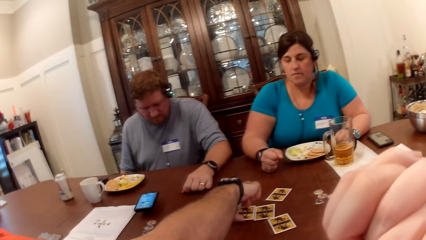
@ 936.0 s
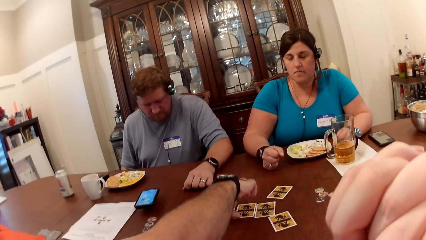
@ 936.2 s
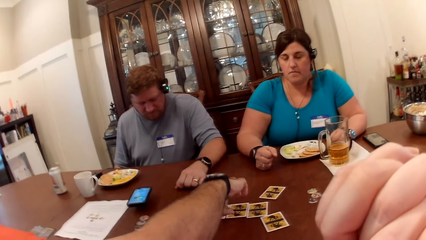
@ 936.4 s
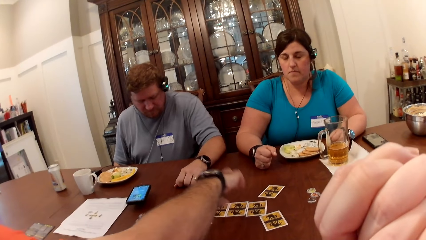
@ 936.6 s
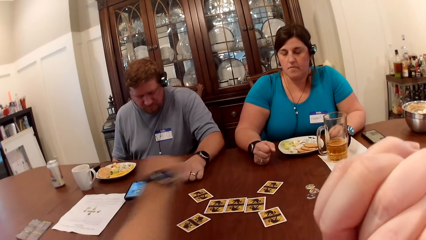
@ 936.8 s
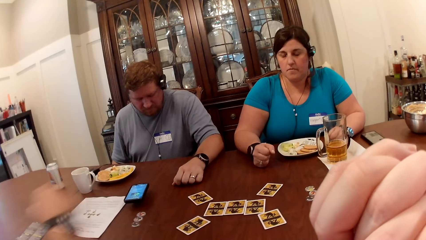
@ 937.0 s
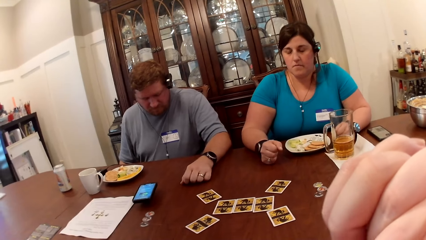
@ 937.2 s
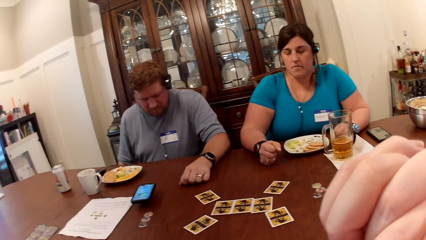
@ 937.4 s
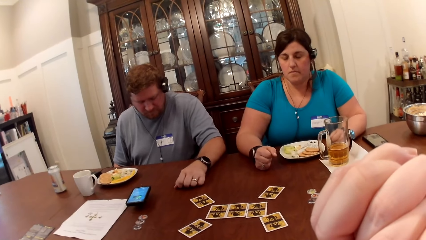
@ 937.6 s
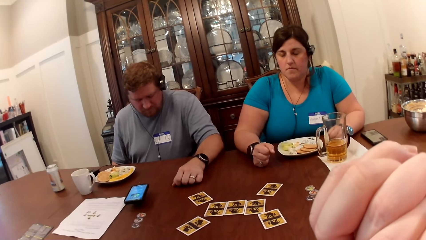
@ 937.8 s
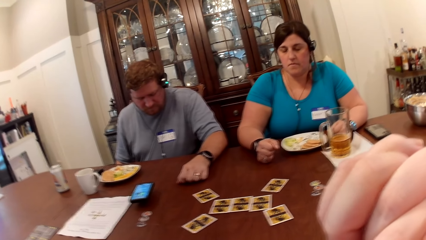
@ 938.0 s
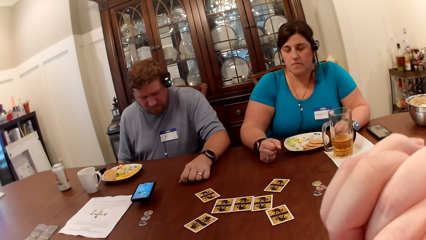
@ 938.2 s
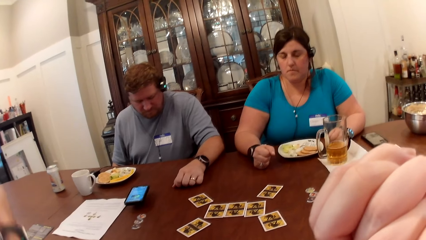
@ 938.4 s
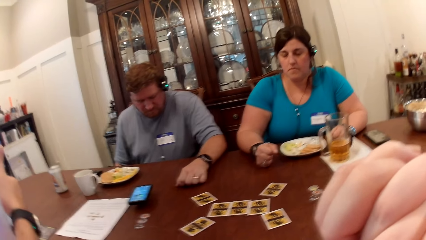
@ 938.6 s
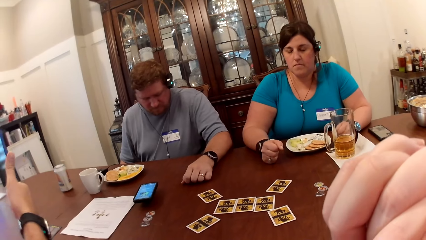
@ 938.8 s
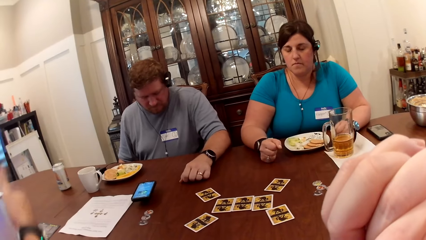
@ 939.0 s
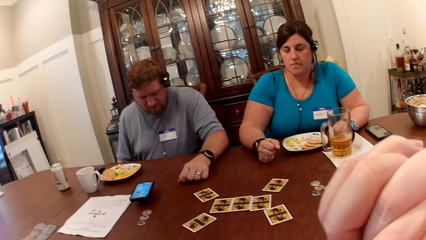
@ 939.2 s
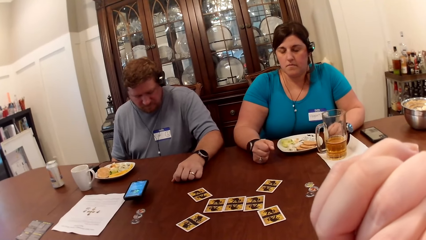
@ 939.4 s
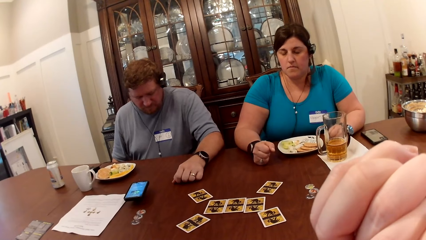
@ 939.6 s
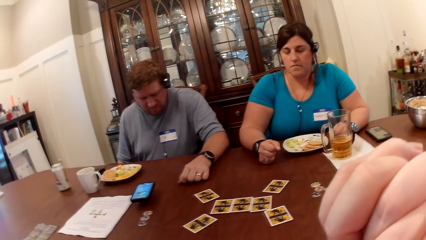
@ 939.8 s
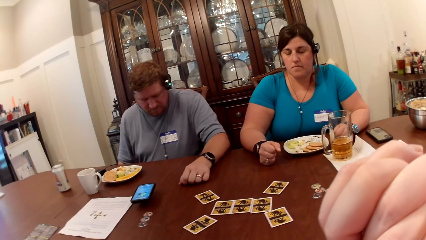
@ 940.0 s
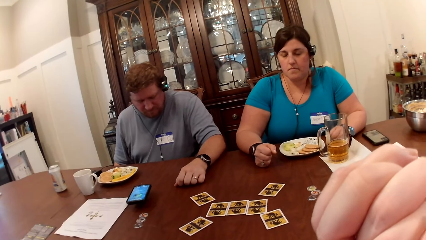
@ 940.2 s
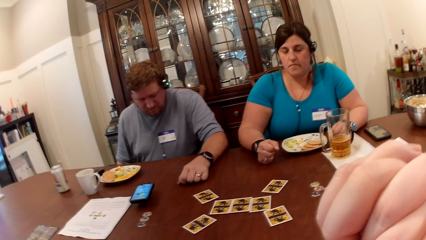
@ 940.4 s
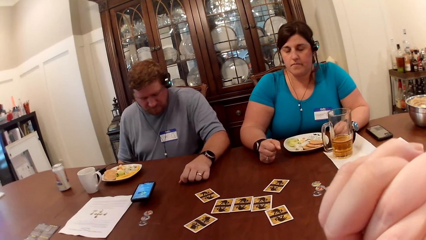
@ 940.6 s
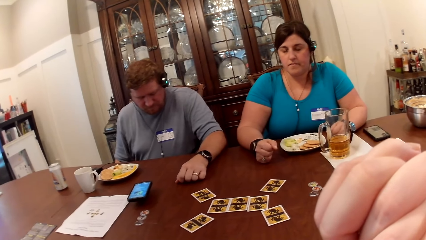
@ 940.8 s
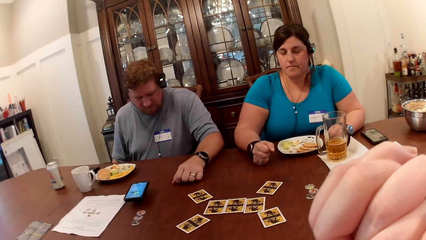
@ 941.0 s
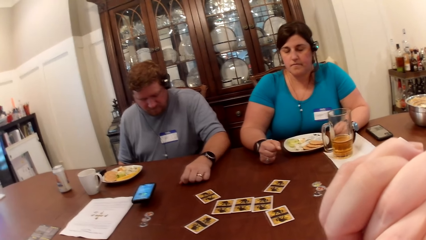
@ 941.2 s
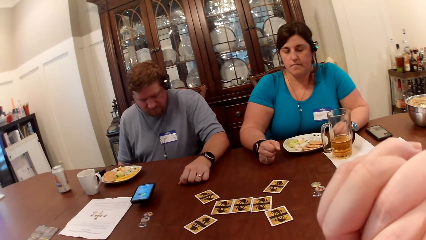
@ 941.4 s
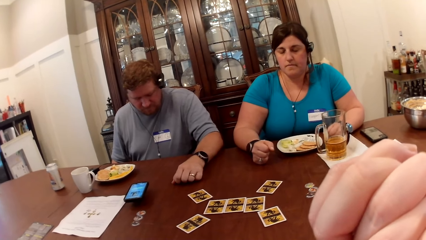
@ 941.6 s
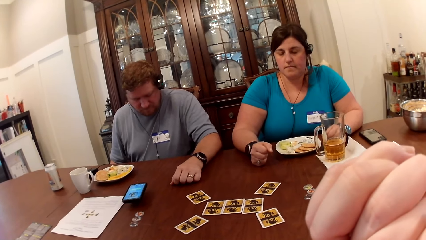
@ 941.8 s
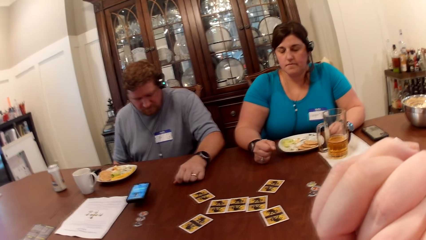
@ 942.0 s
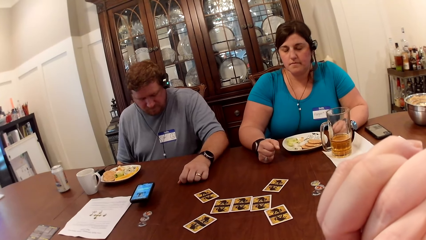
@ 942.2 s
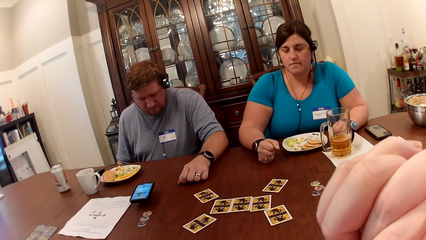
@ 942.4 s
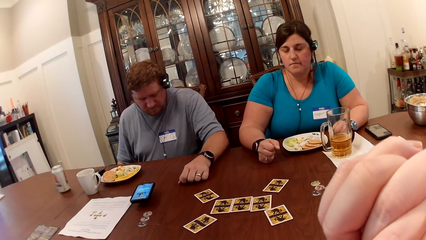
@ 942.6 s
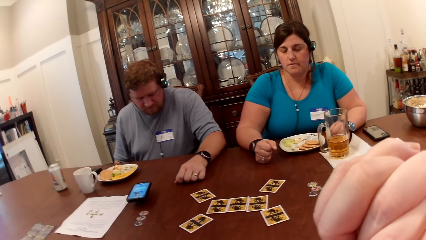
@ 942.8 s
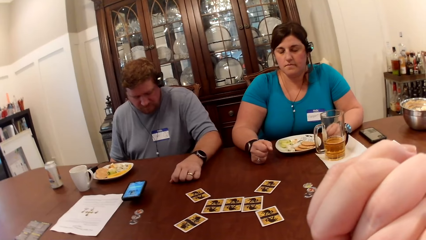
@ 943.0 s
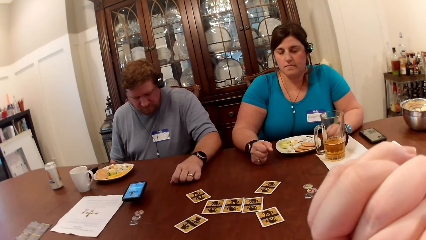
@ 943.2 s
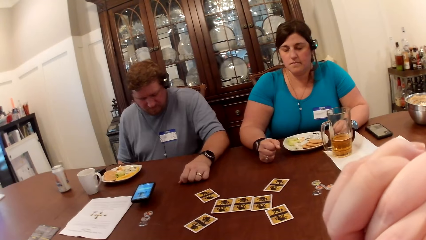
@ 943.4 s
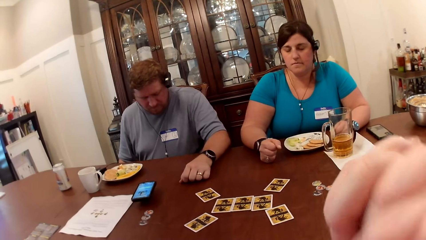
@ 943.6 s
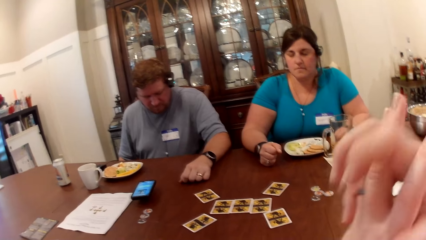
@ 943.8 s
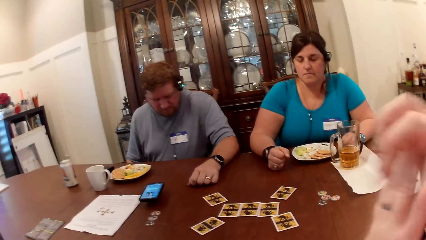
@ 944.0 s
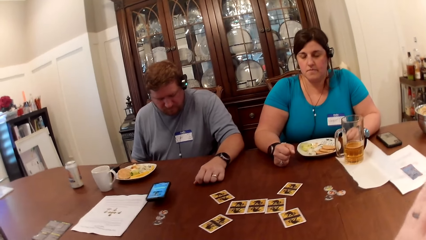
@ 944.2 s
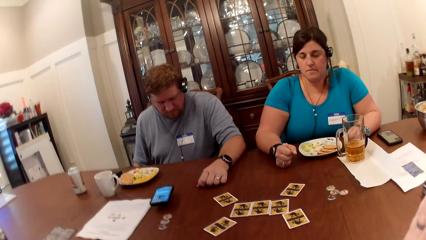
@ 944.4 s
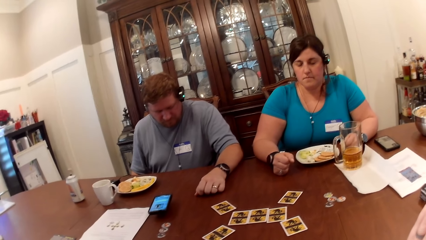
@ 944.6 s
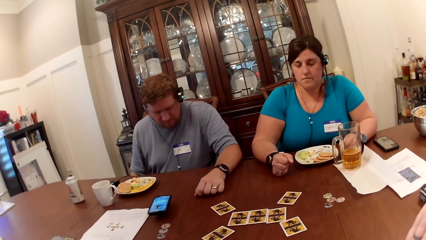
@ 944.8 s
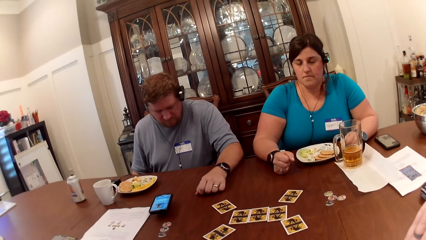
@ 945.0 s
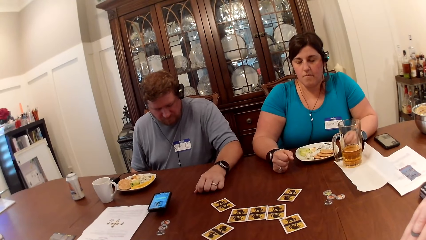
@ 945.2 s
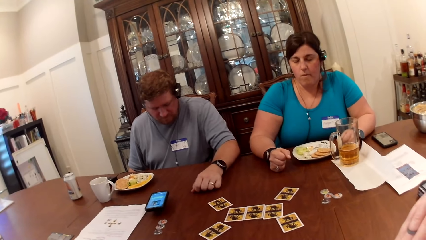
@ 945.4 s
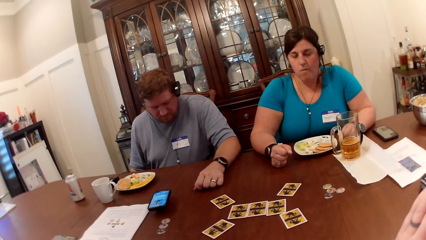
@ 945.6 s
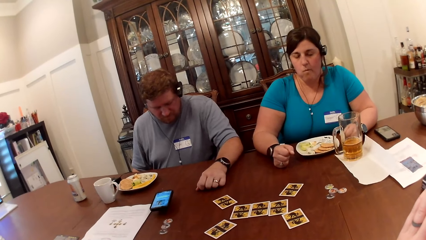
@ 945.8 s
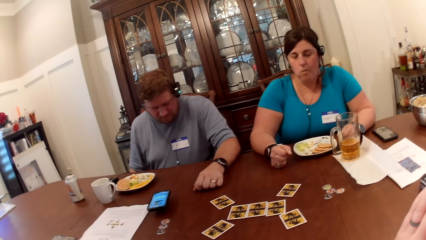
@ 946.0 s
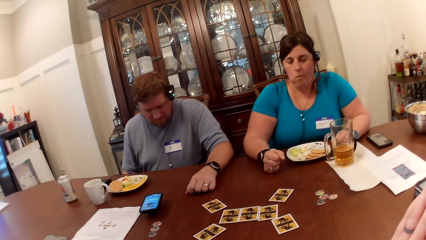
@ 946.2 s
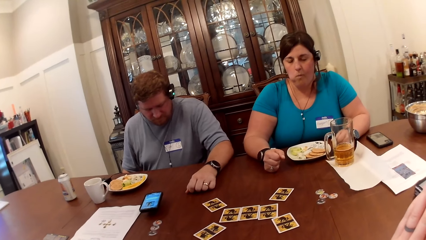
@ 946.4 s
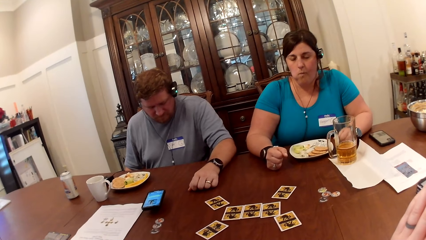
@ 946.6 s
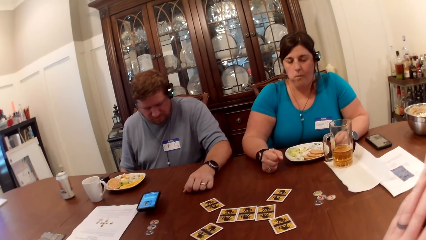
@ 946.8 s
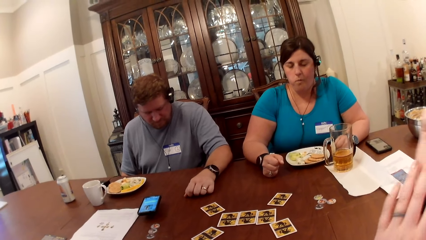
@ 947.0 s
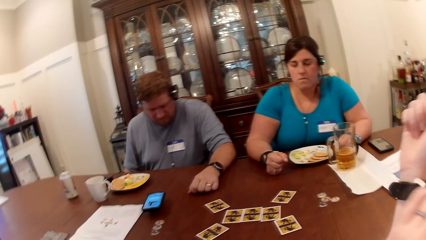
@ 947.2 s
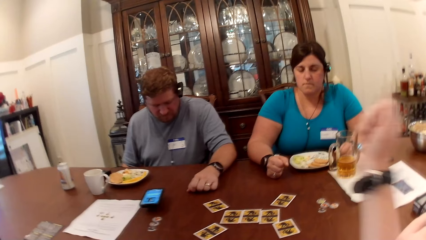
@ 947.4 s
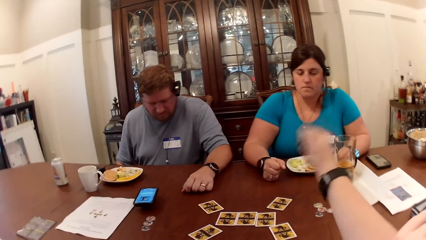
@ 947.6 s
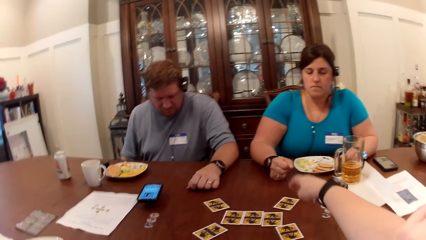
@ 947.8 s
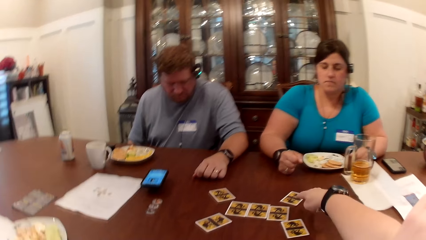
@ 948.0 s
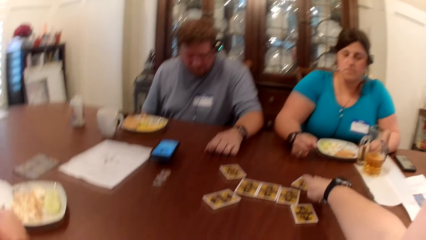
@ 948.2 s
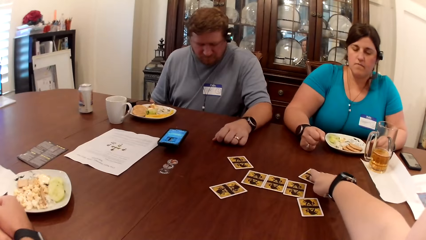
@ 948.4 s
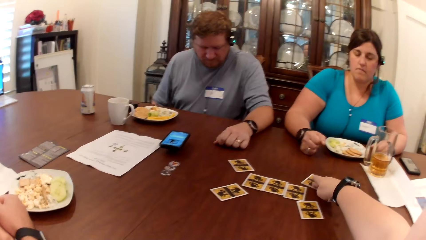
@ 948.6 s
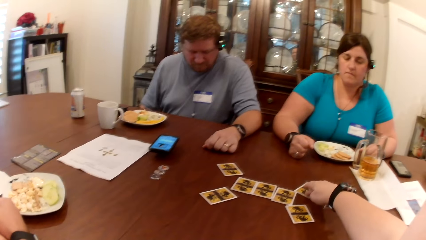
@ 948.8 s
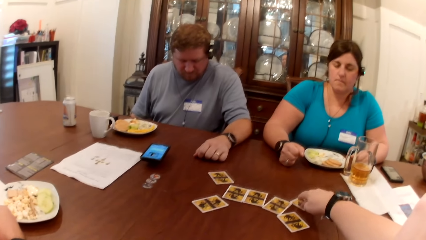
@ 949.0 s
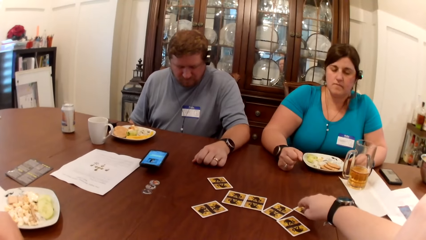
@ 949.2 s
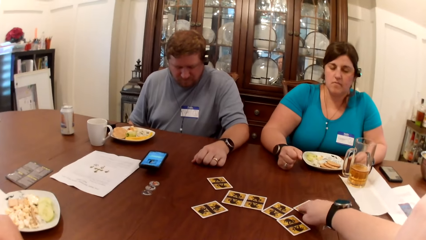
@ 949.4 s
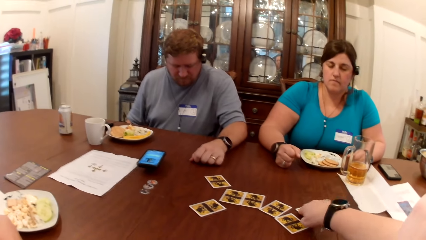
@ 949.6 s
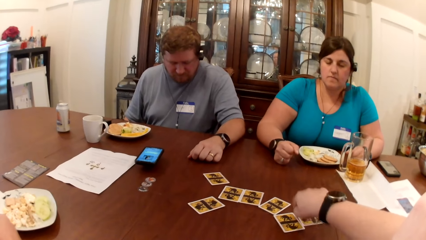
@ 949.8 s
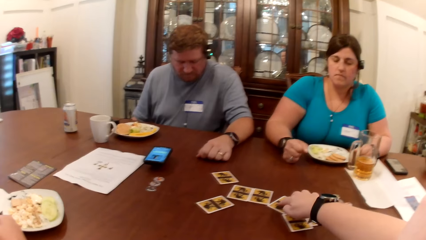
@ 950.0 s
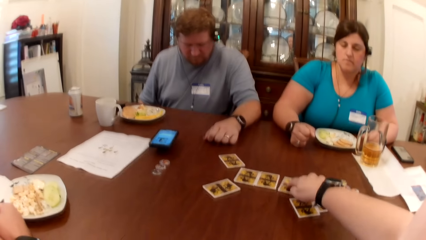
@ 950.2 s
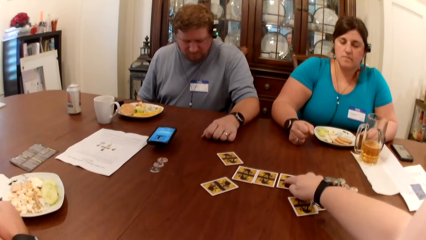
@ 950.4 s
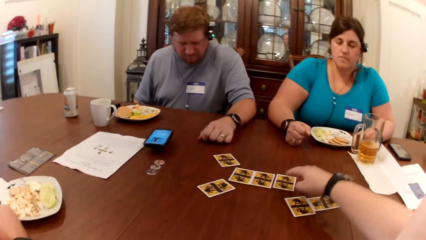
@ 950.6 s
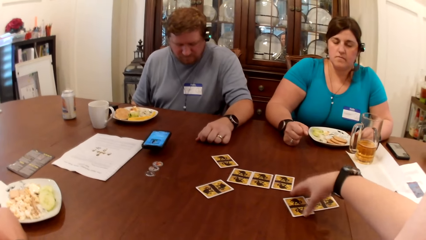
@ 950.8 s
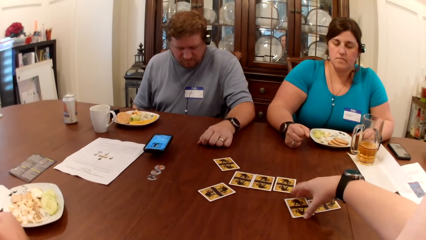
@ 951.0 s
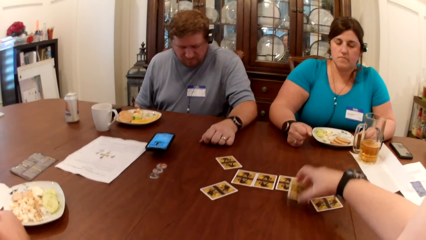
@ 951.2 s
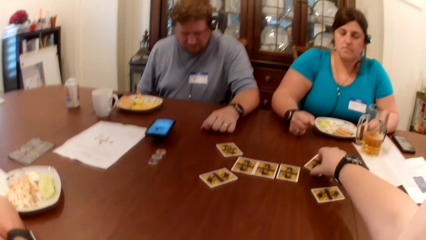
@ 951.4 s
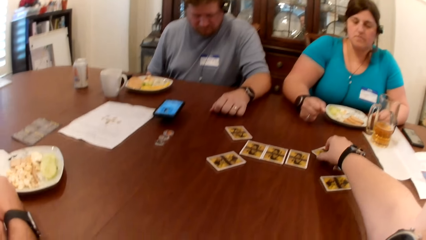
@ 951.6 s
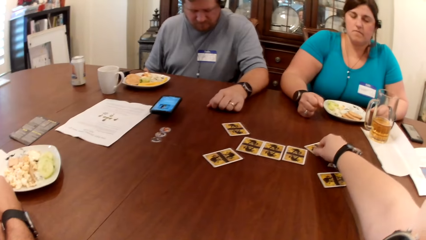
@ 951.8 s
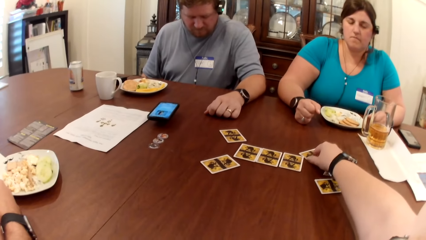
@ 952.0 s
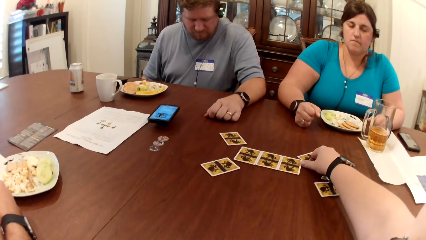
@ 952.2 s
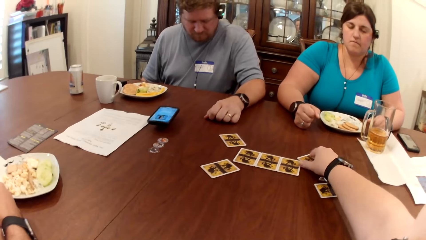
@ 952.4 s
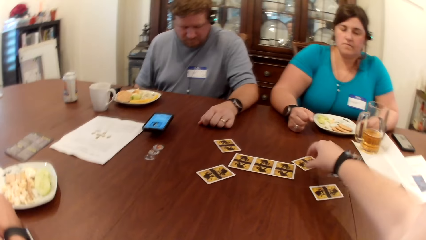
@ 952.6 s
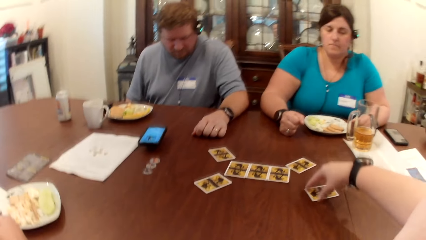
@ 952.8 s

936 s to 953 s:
The virtual assistant converses with the camera wearer. The camera wearer moves game cards on the dining table with her right hand.
